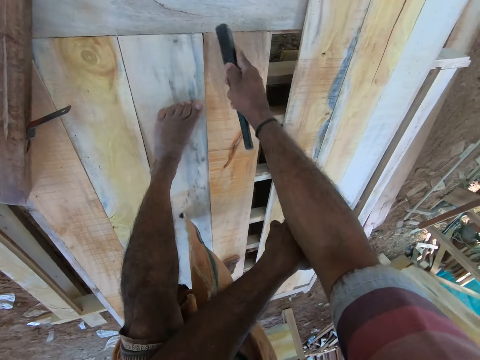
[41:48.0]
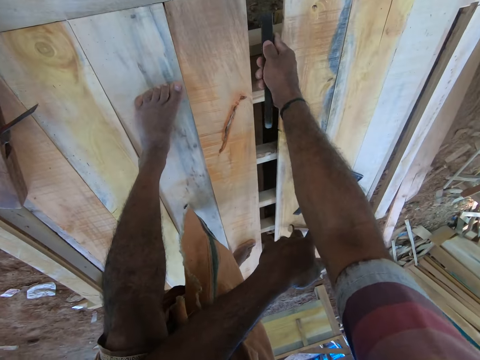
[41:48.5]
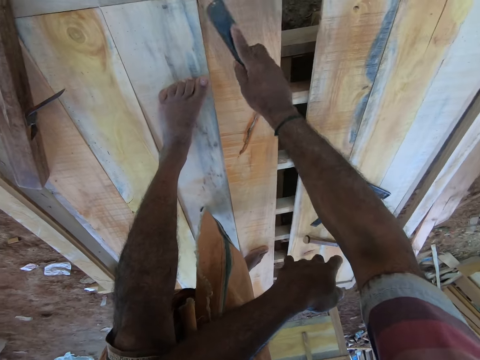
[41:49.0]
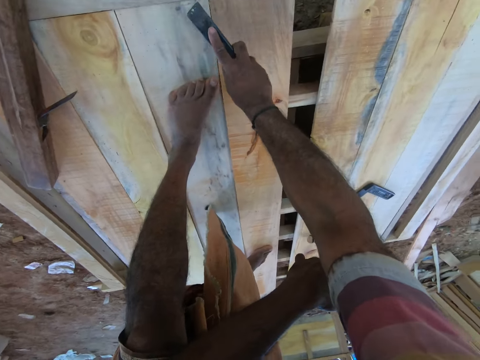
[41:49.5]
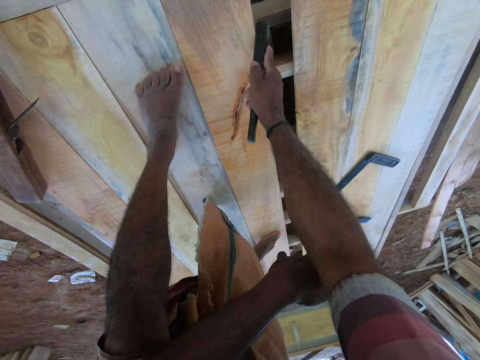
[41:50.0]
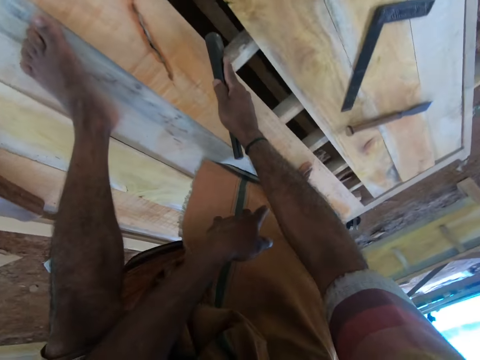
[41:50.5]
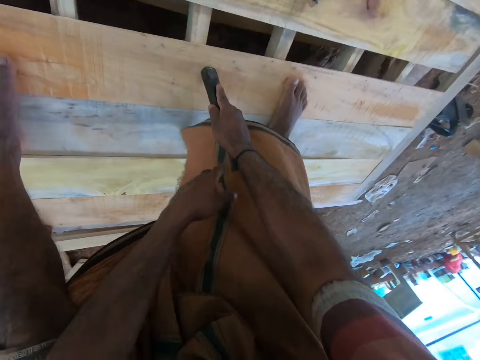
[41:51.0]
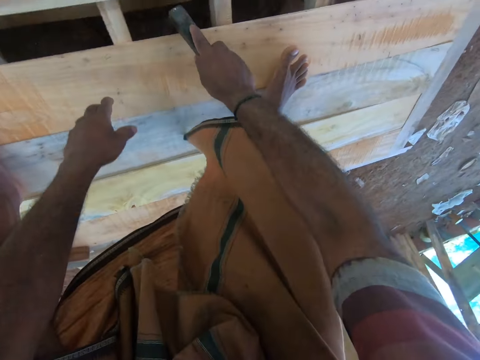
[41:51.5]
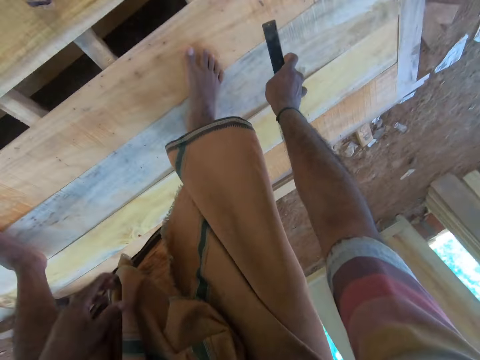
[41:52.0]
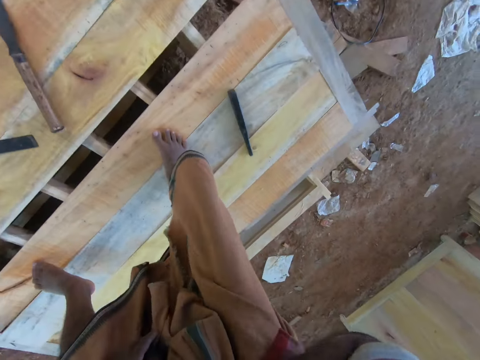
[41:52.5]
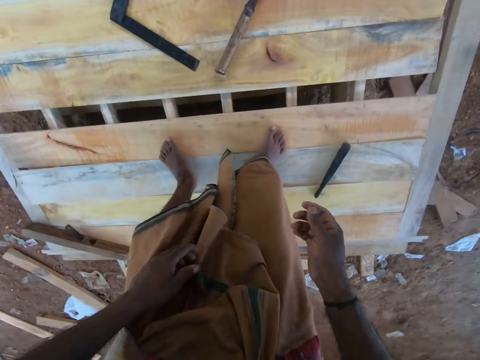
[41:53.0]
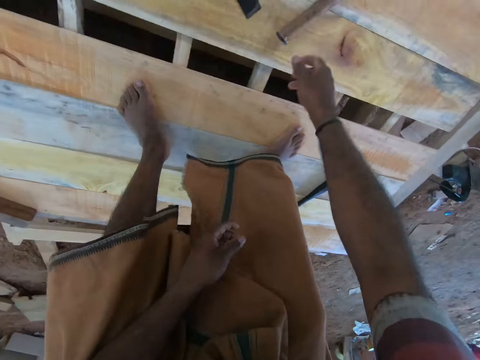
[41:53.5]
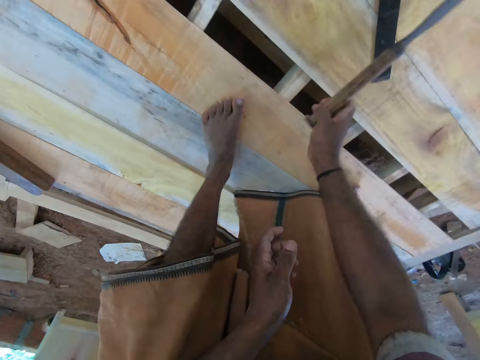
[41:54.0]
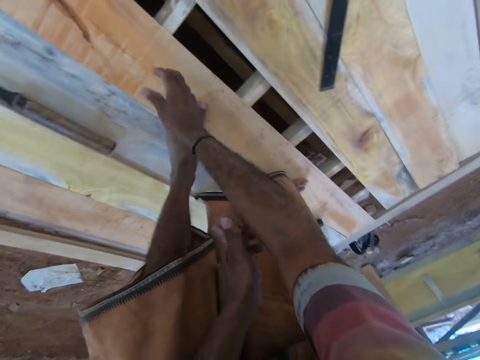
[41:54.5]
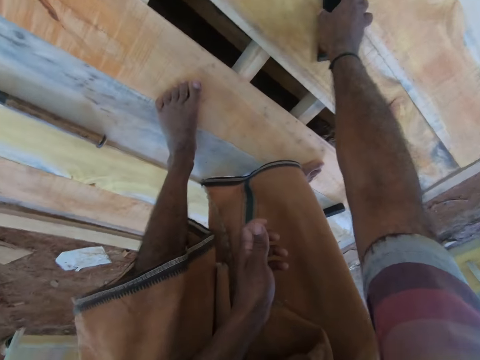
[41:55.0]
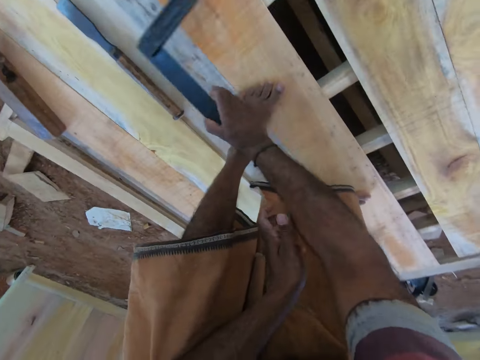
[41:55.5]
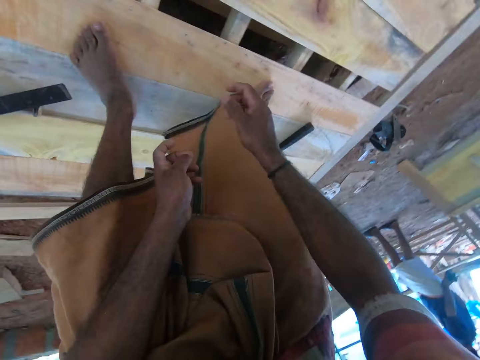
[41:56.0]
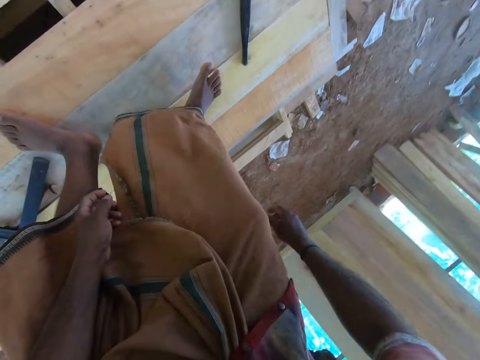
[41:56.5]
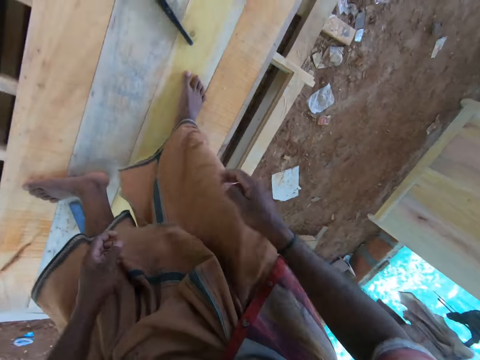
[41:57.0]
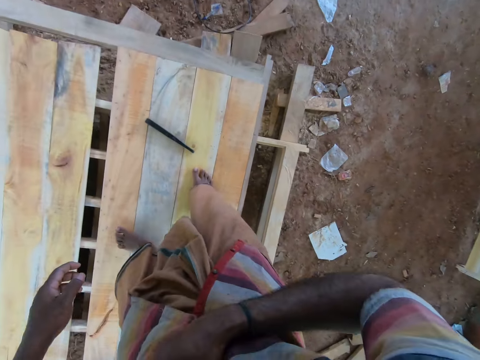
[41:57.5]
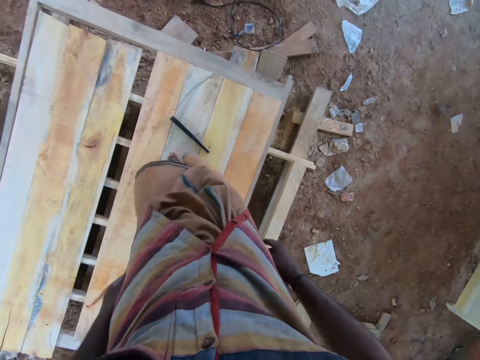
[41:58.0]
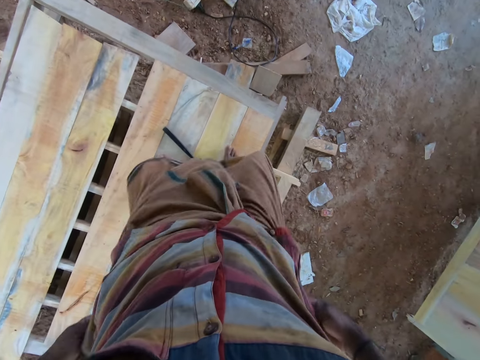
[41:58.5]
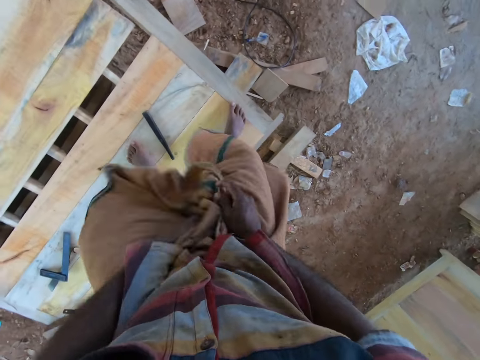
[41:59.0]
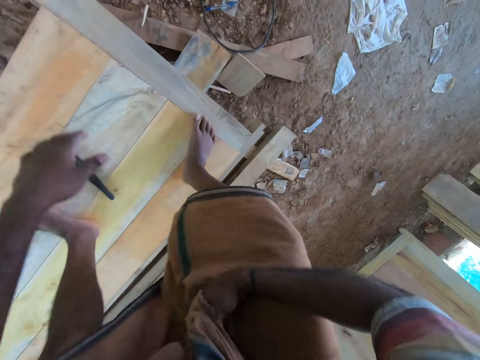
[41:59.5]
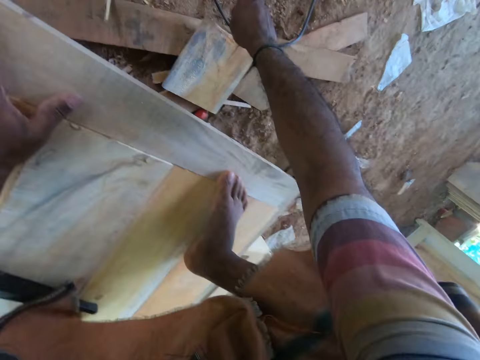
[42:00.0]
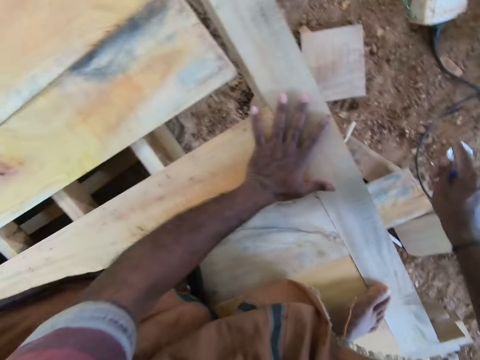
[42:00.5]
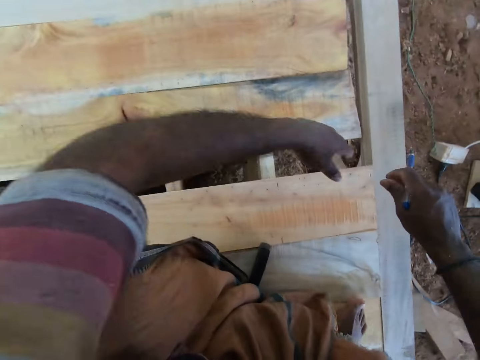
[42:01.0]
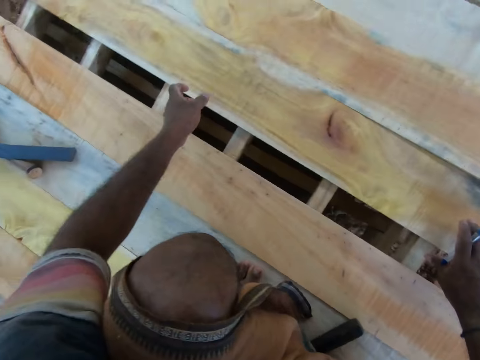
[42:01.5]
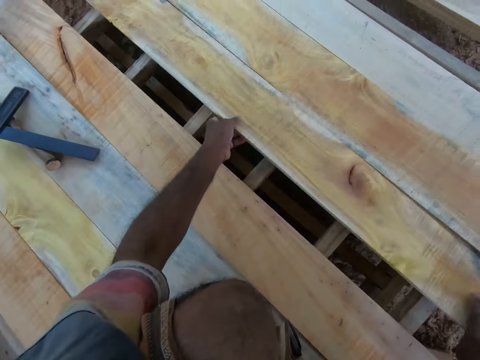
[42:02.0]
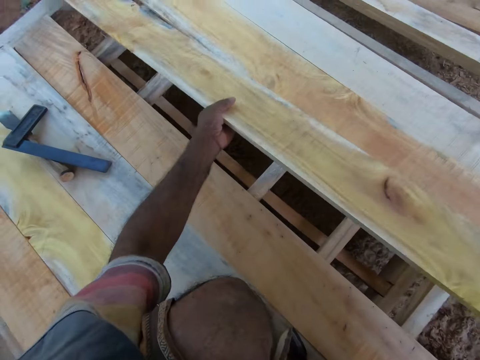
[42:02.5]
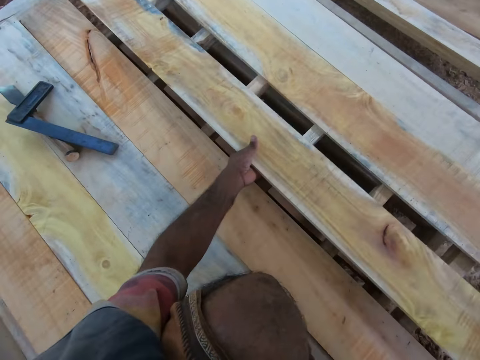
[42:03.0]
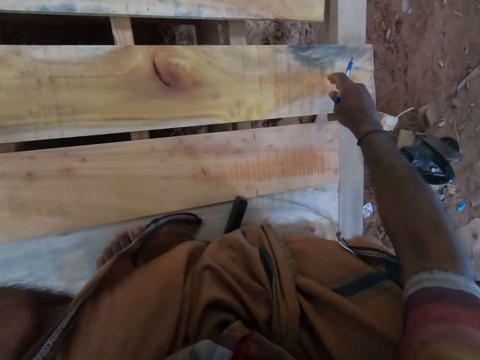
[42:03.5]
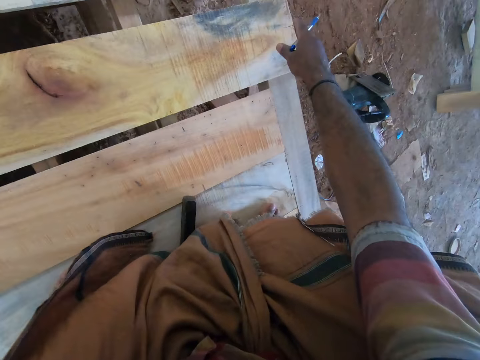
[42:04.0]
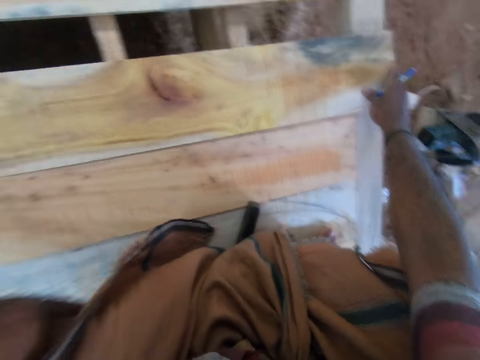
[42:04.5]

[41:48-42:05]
The camera wearer hits the wood with a metal rod, and hits it again. He drops the black chisel on the platform with his right hand. He hits the wood with the metal rod. He moves a chisel on the platform with his right hand. He picks a metal rod with the right hand. He moves the angle ruler or L ruler aside on the platform with his right hand. He walks on the wood. He packs his wrapper with his hands. He holds garments with both hands. He picks a pen on the ground with his right hand. He moves a plank on the platform with his hands. He turns the wood with both hands.

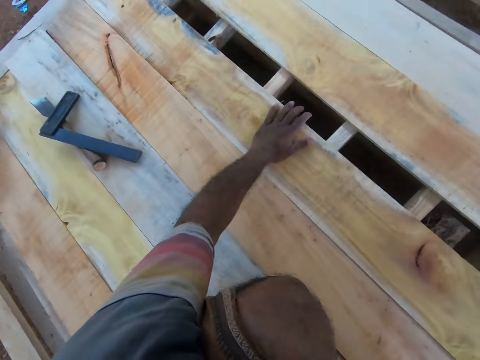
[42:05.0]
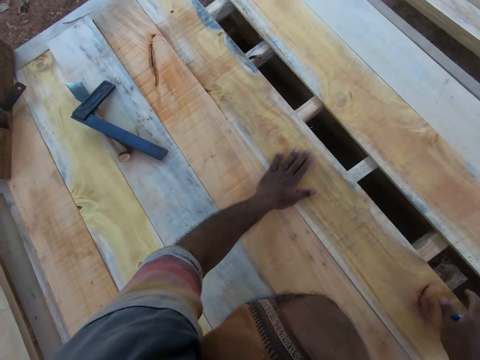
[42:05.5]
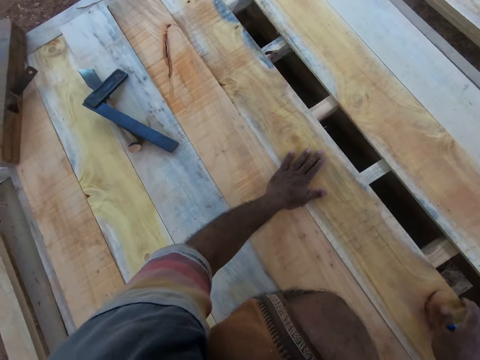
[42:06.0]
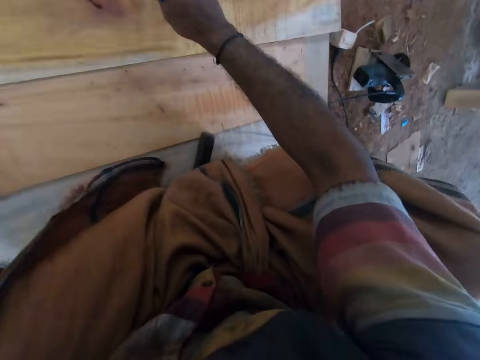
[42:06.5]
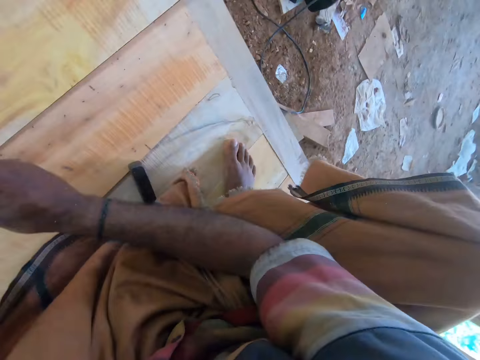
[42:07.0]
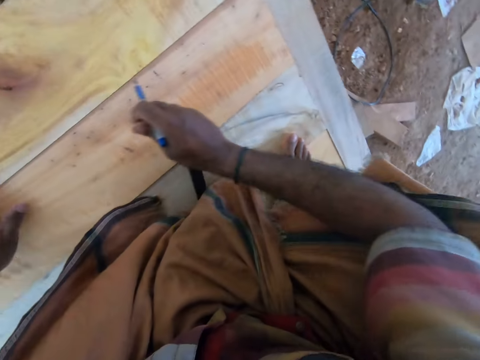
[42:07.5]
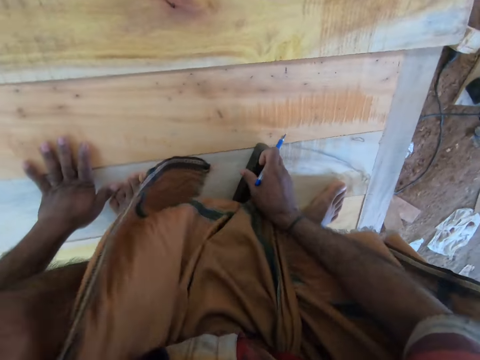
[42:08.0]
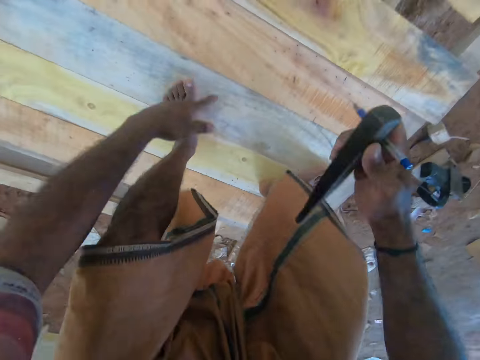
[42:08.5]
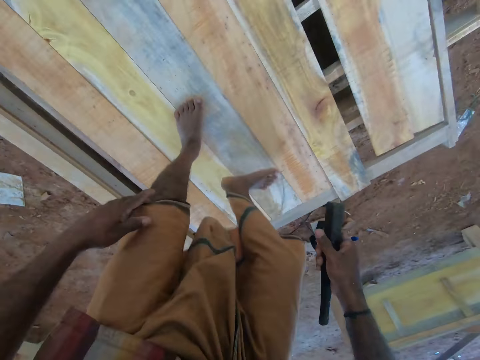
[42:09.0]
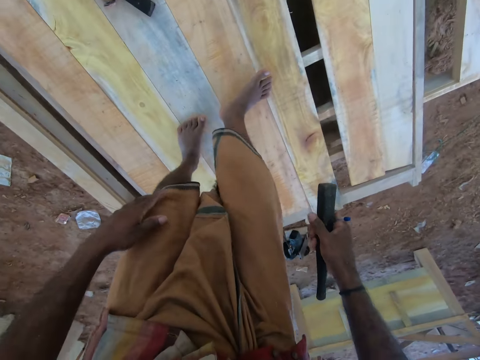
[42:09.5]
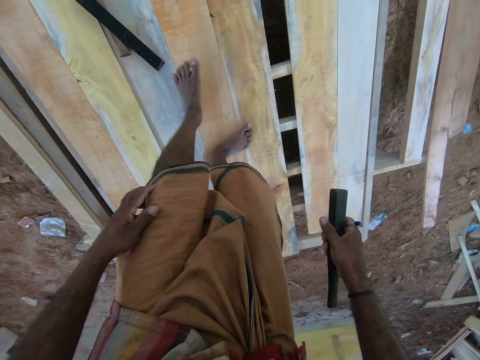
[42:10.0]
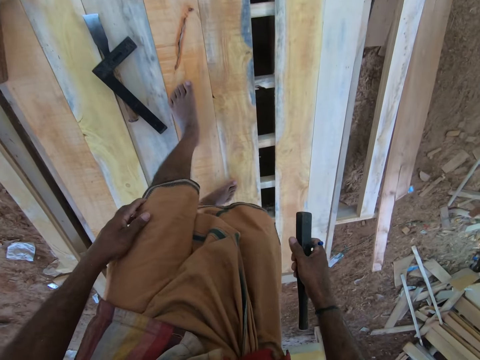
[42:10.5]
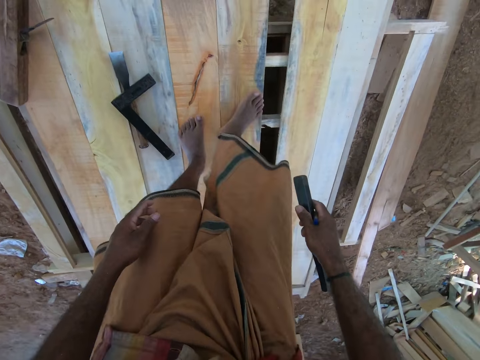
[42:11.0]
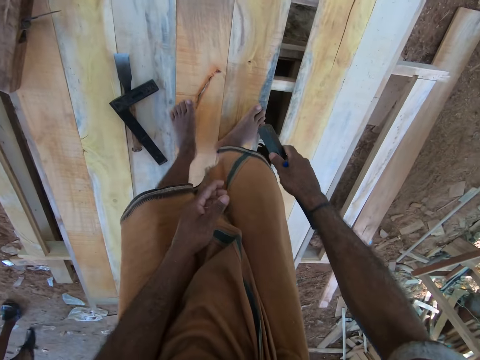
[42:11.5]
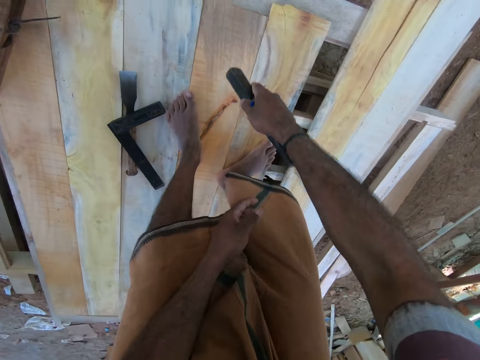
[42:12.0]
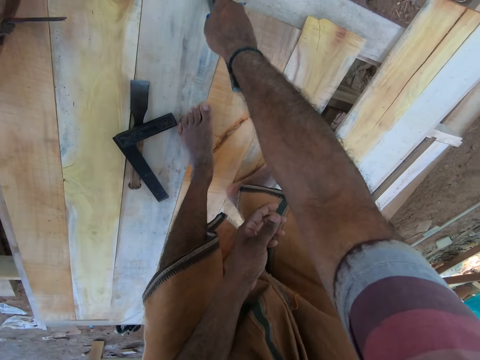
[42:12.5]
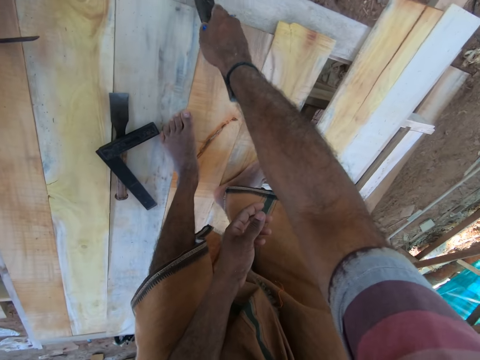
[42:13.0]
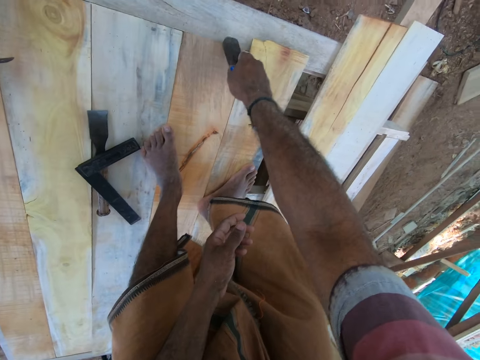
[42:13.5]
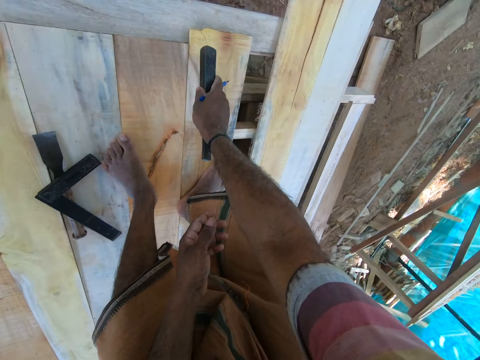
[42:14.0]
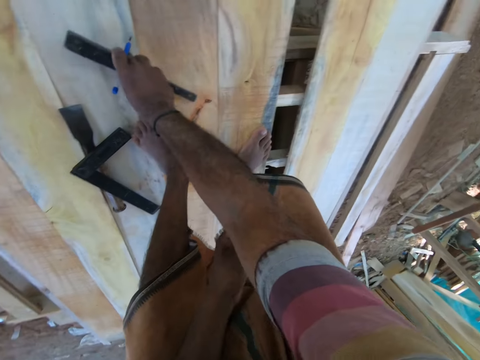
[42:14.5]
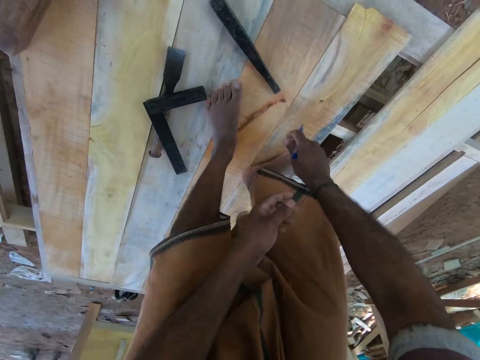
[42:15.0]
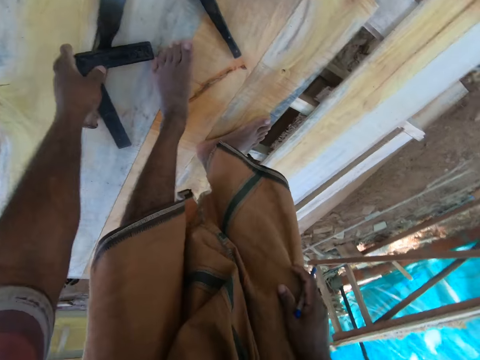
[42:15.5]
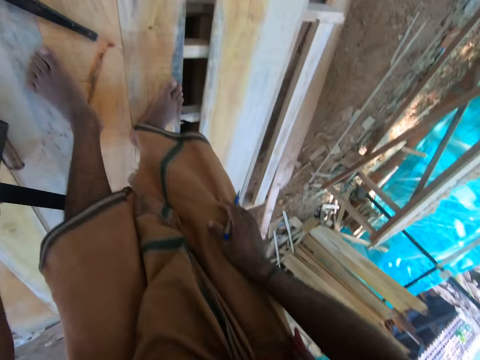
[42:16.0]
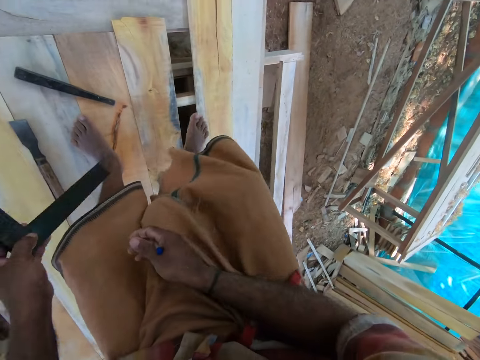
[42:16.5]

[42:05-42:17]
The camera wearer aligns the wood. He looks around. He picks the black chisel on the planks on the platform with his right hand. He walks on the wood. He hits the black chisel on some planks with the chisel in his right hand. A man interacts with the camera wearer. The camera wearer drops the black chisel on the platform with his right hand. He picks the angle ruler on the platform with his left hand.
